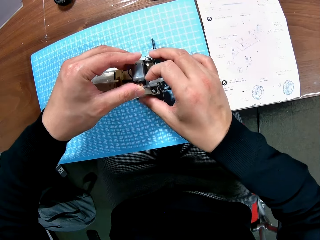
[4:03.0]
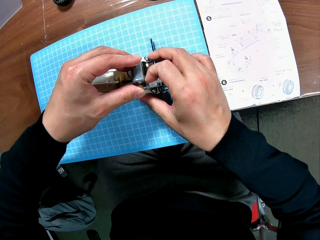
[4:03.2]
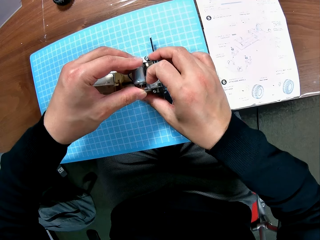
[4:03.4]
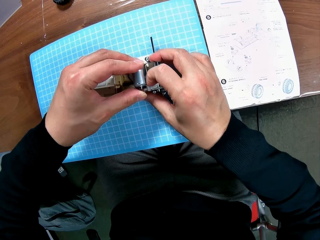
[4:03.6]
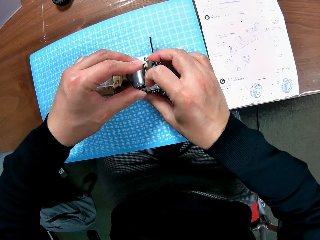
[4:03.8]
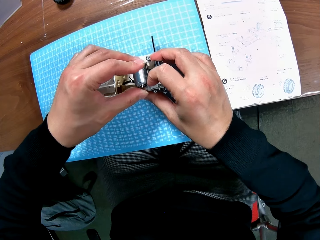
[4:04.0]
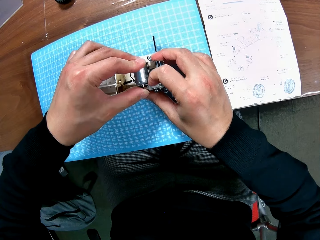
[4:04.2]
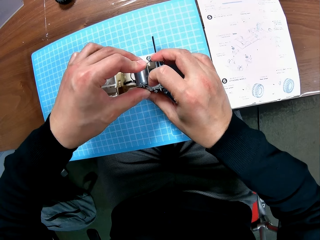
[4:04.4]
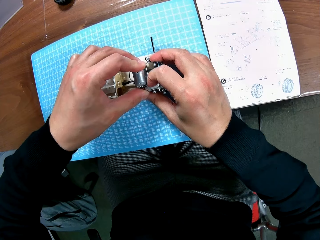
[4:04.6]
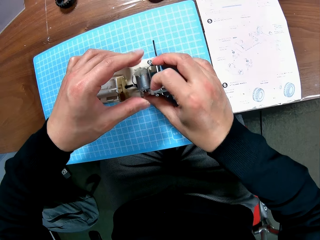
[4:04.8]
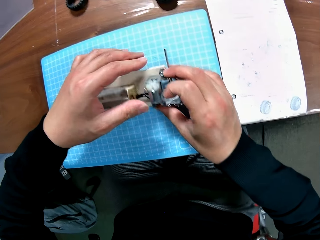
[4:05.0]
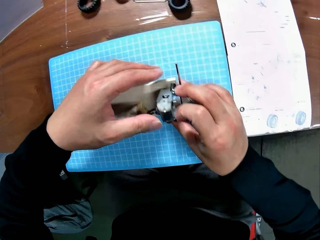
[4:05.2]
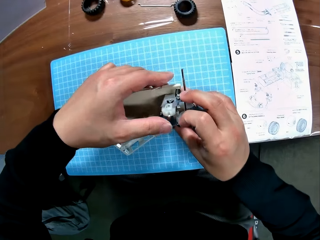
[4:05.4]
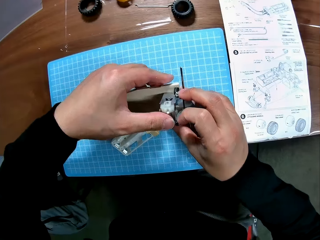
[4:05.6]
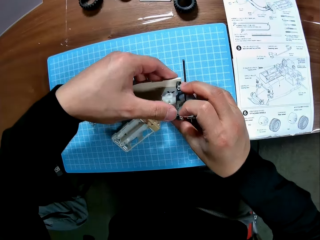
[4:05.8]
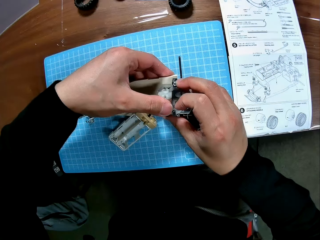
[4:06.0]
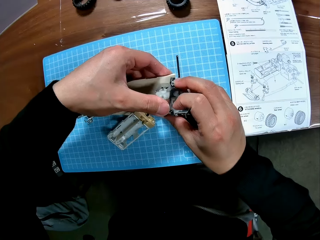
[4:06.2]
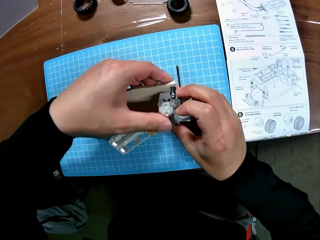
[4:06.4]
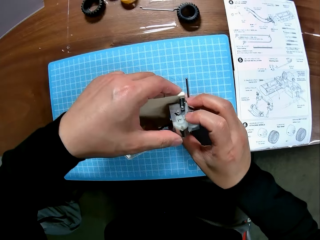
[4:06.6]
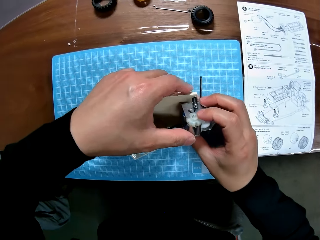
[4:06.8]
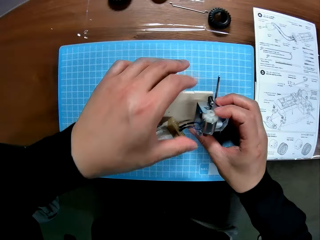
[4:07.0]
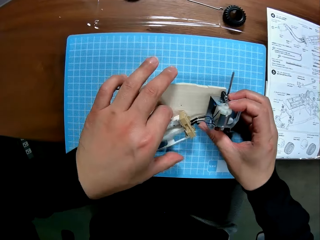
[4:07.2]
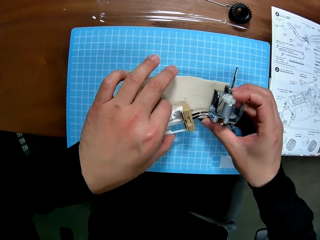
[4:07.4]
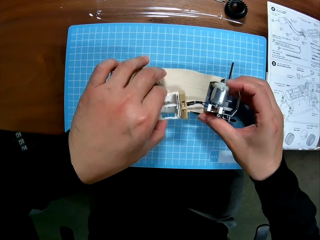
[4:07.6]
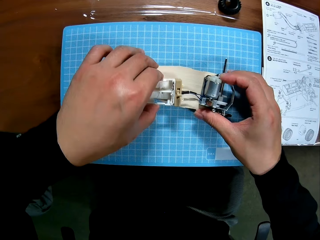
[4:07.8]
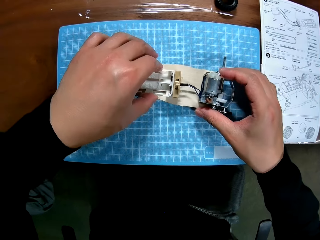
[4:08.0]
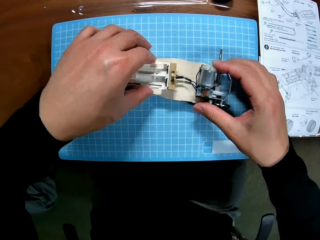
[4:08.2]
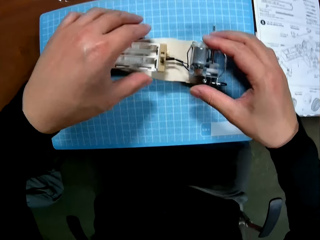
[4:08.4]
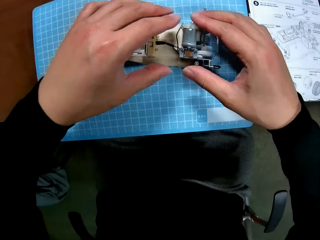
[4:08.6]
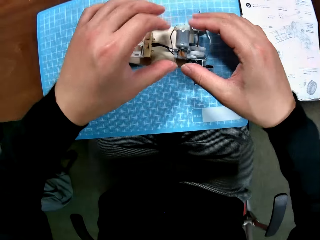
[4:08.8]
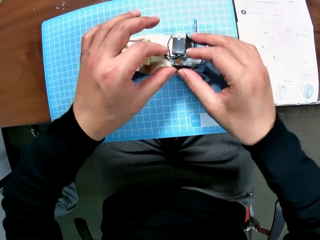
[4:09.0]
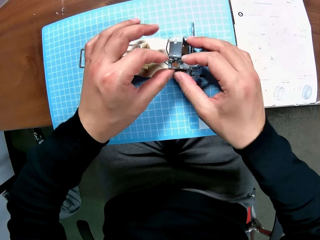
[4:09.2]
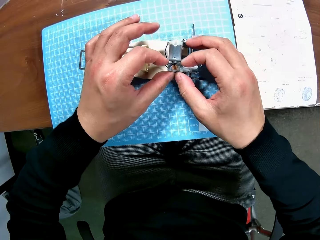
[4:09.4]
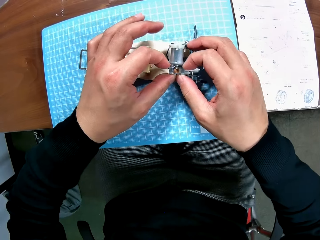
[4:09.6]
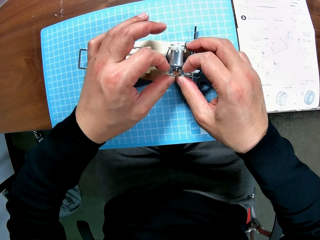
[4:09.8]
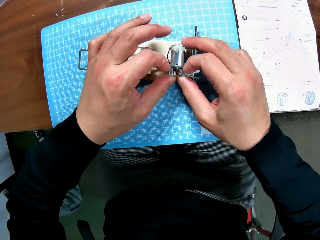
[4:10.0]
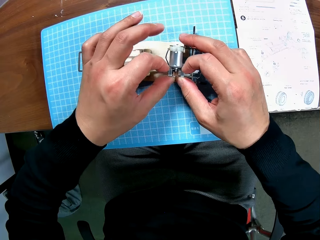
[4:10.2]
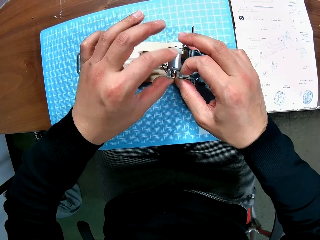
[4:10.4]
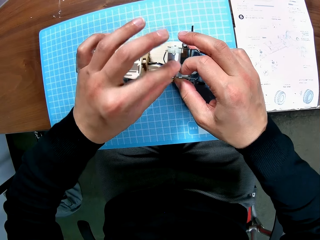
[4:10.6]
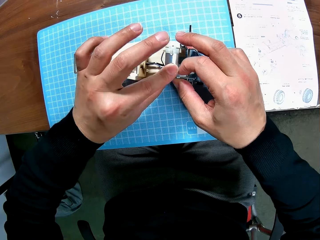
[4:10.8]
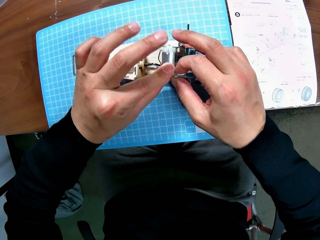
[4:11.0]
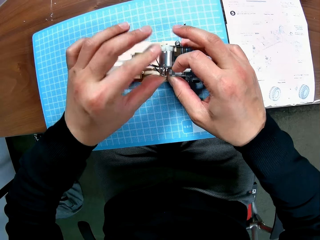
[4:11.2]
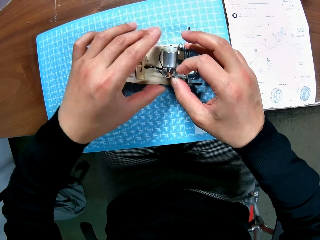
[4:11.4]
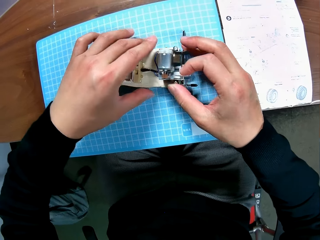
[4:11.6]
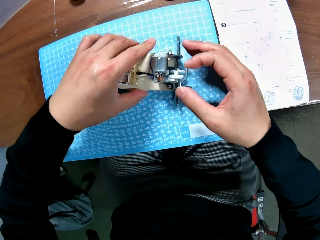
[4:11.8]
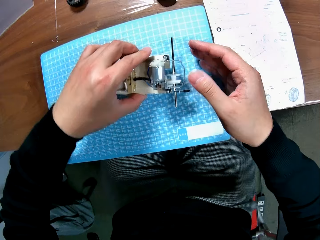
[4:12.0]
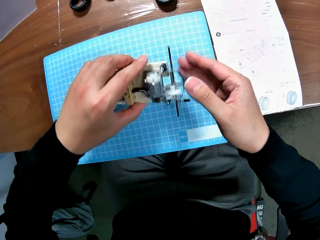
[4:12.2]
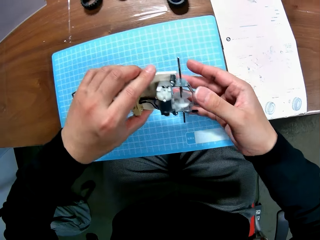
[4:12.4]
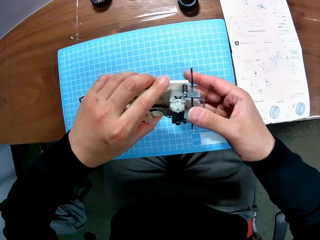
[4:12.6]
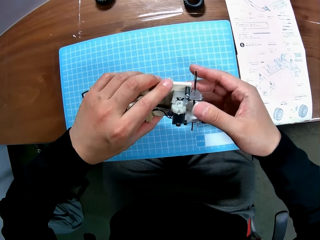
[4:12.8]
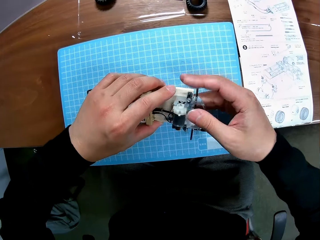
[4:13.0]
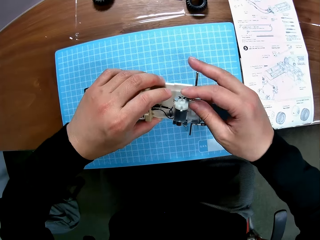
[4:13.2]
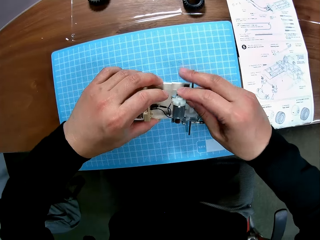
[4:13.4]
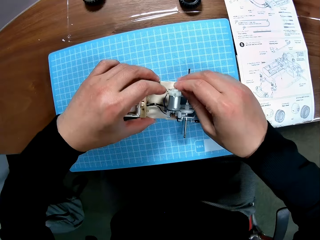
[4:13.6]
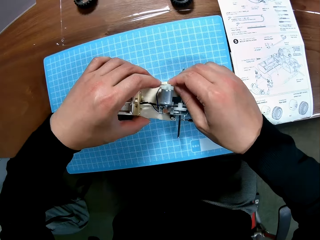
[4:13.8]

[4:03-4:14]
The camera wearer inspects the device with his hands. He picks the battery box from a cutting mat. He places the battery box on a chassis. He adjusts the motor on a gear box. He picks the buggy car chassis set from the cutting mat.

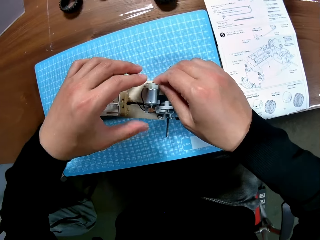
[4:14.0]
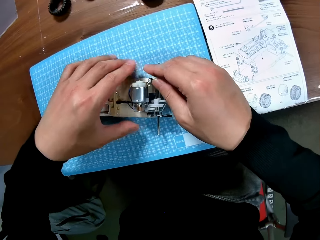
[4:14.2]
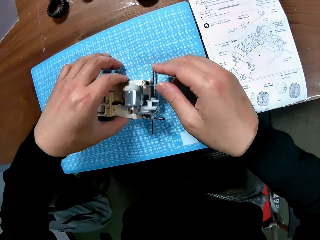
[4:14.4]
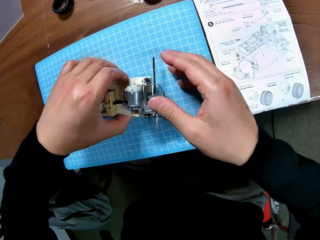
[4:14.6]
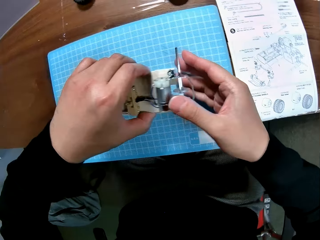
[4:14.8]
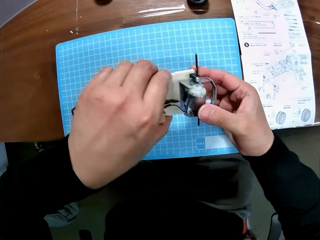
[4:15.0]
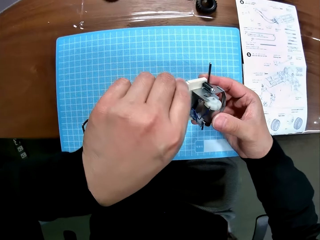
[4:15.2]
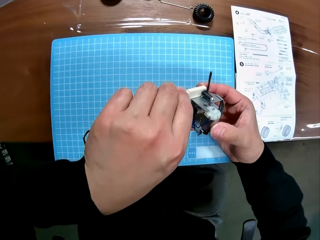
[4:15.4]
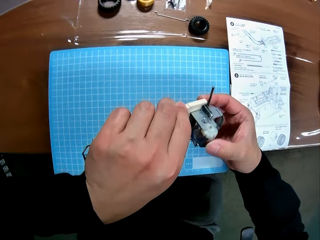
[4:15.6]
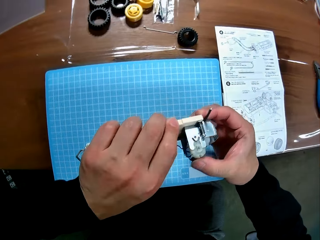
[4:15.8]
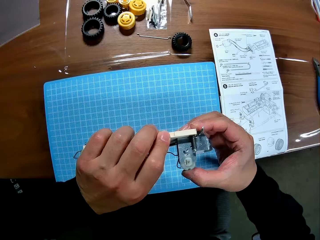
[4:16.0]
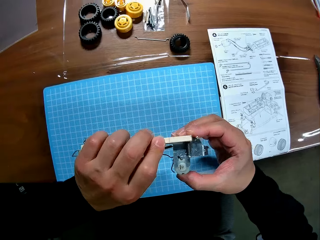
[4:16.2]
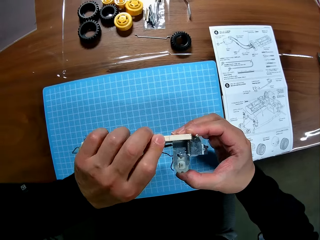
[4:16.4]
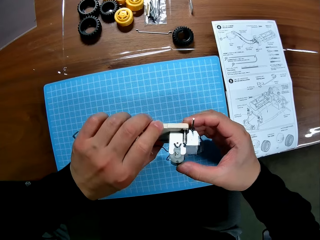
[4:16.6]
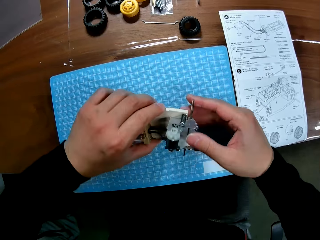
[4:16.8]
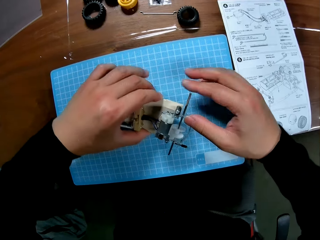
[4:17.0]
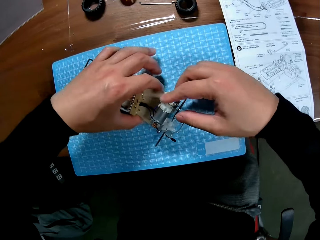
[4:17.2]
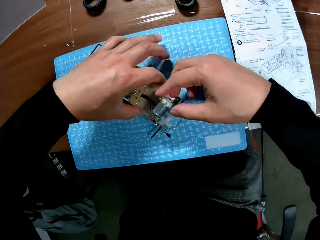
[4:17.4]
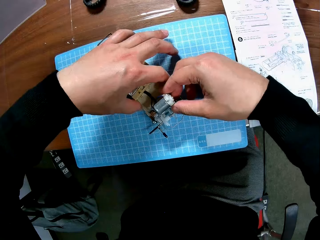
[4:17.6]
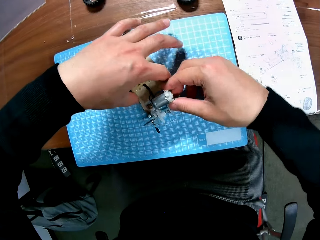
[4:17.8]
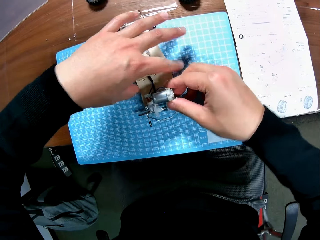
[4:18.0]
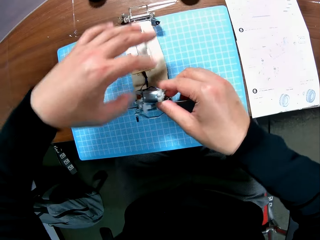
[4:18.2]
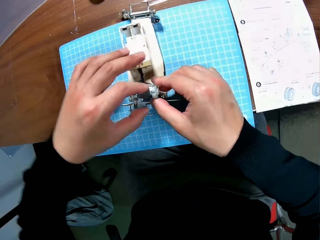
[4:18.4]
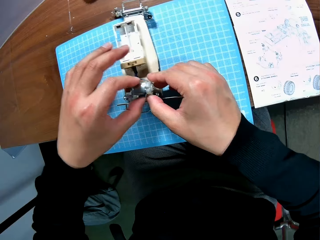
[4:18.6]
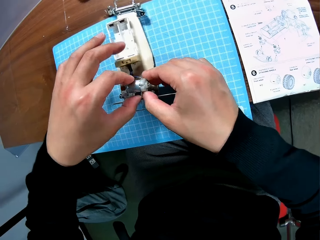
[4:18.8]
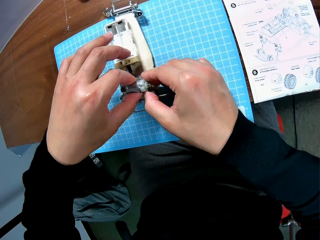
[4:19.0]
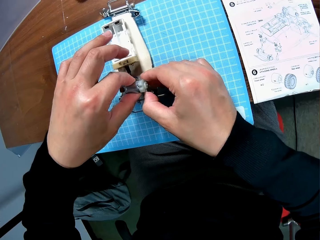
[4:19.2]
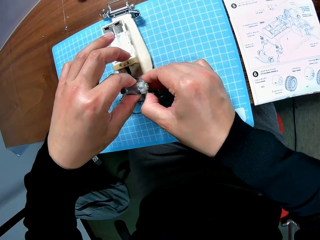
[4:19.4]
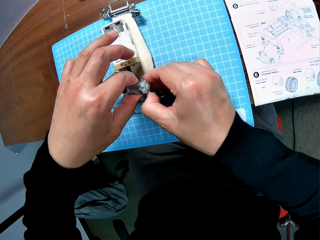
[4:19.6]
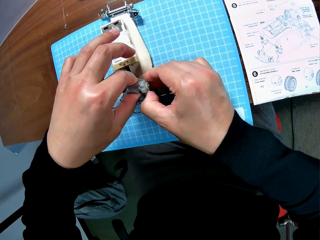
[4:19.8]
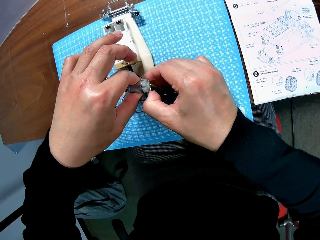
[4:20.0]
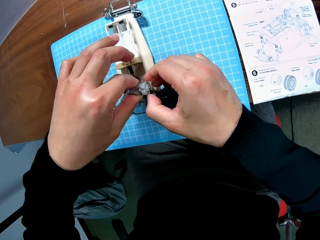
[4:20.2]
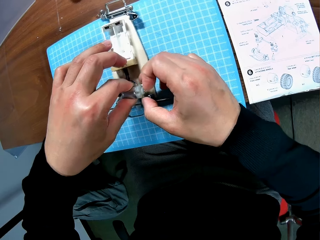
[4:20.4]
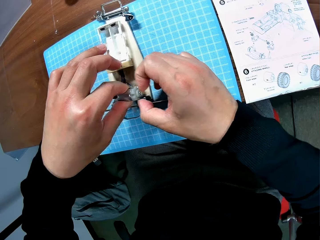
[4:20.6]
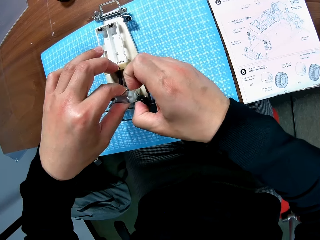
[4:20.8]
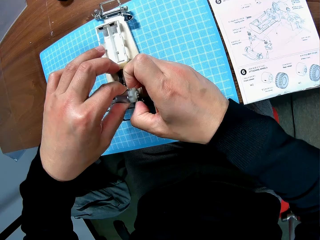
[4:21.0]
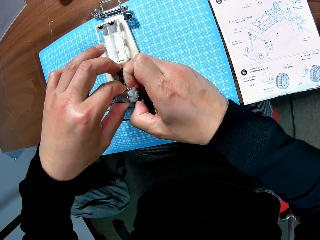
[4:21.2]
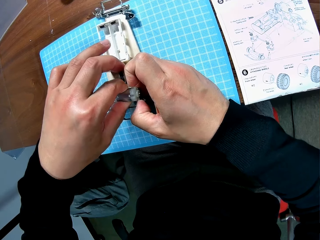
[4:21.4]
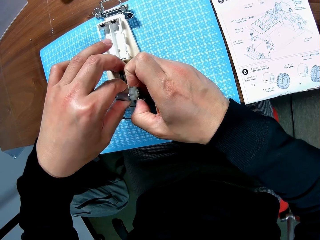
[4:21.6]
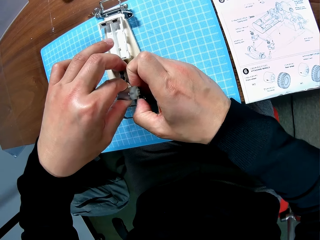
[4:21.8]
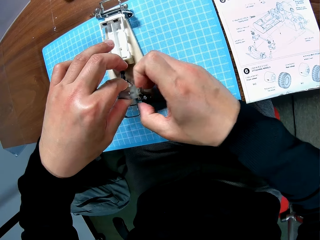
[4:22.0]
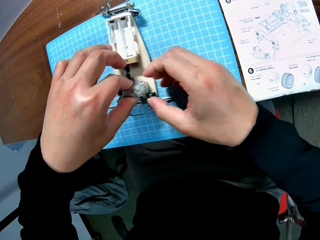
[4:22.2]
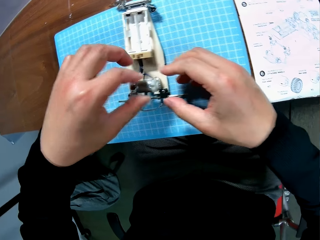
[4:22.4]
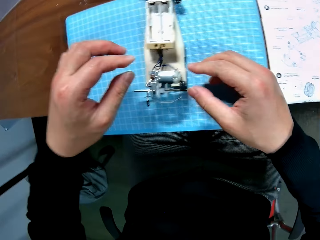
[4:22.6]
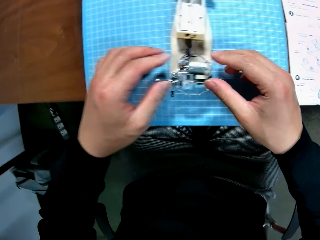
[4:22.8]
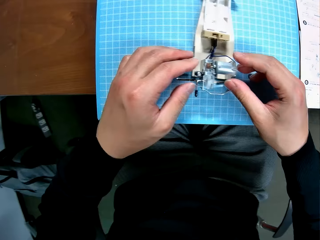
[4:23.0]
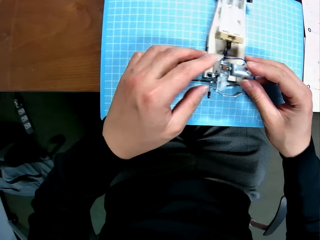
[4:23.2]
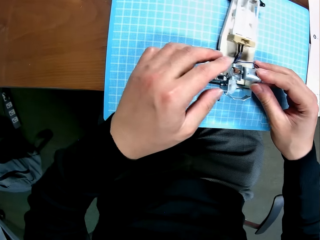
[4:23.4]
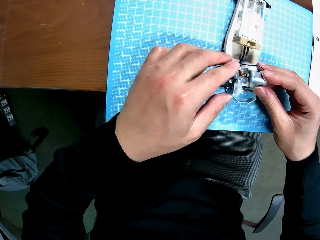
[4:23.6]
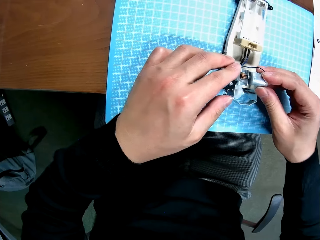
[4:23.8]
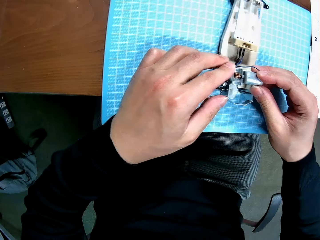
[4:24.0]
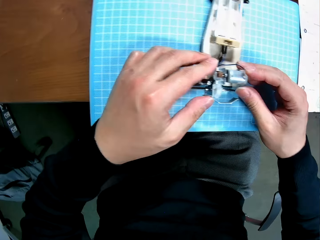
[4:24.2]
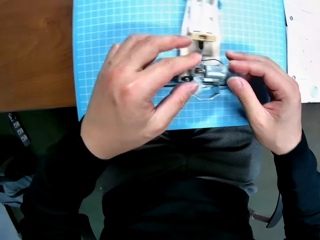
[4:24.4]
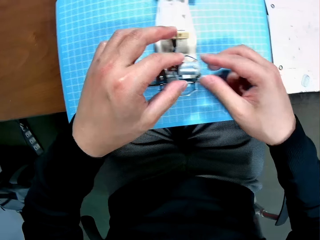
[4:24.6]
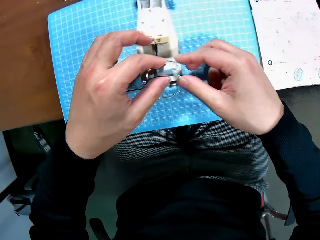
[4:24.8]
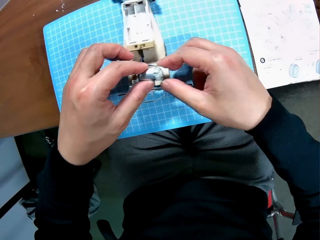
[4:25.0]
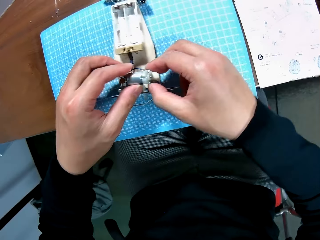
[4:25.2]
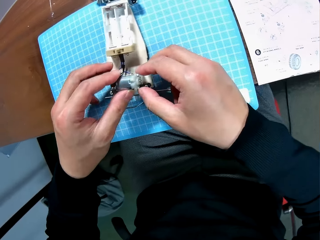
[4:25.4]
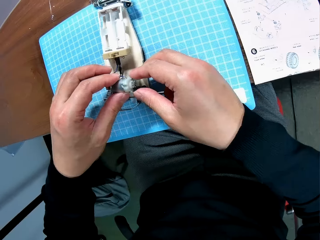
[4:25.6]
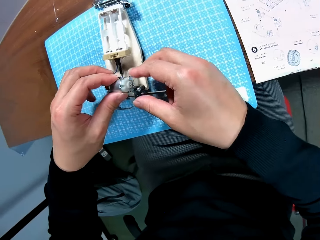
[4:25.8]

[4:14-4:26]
The camera wearer holds the gear box. He places the buggy car chassis set on a cutting mat. He picks the buggy car chassis set from the cutting mat. He inspects the motor. He turns the buggy car chassis set. He places the buggy car chassis set on the cutting mat. He holds the motor. He adjusts the electric motor of the device on the gear box with his hands. He touches the motor.
